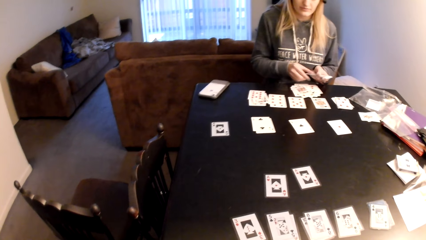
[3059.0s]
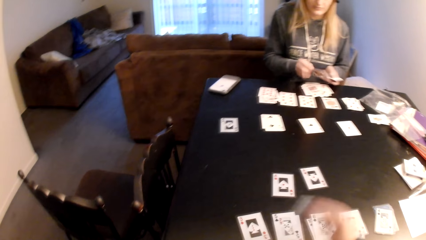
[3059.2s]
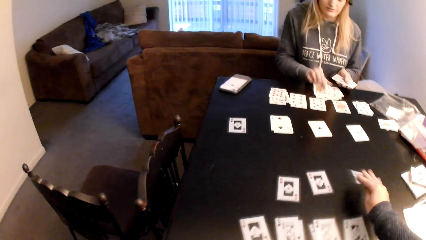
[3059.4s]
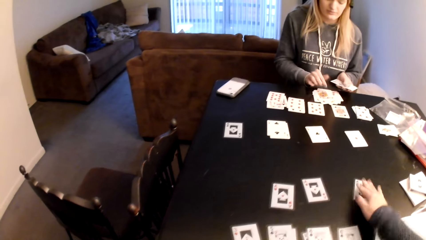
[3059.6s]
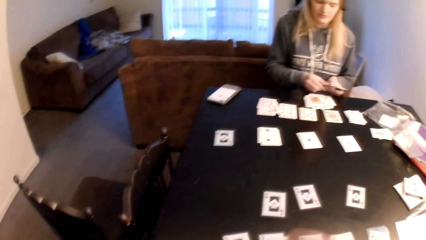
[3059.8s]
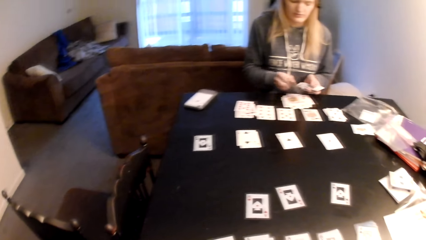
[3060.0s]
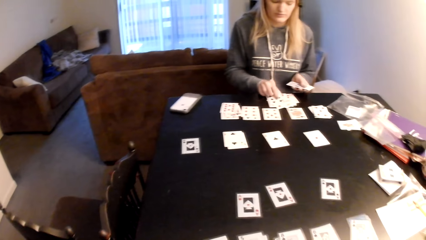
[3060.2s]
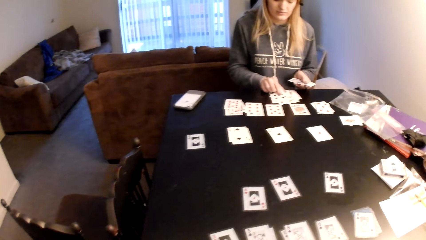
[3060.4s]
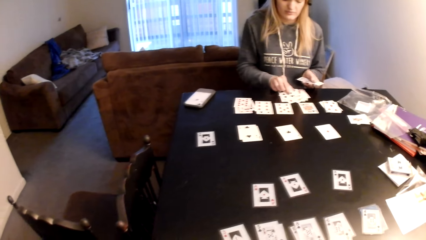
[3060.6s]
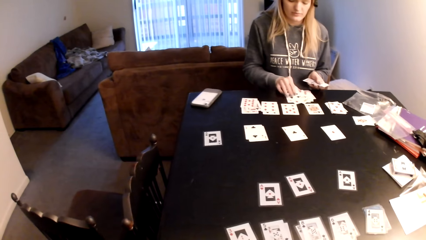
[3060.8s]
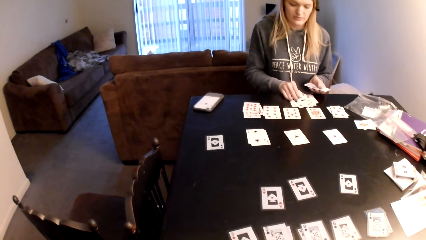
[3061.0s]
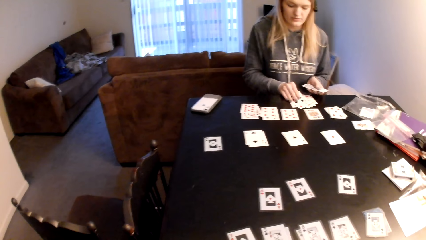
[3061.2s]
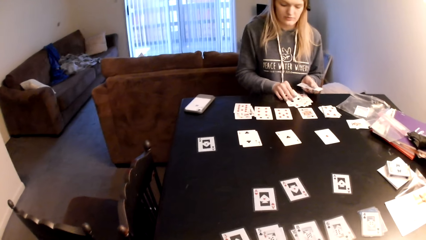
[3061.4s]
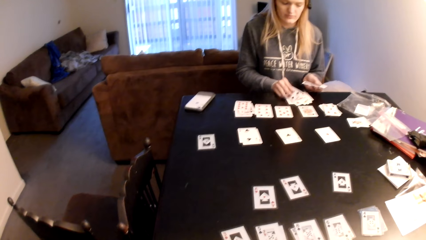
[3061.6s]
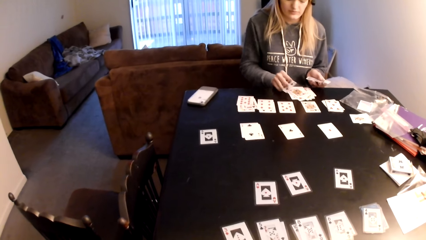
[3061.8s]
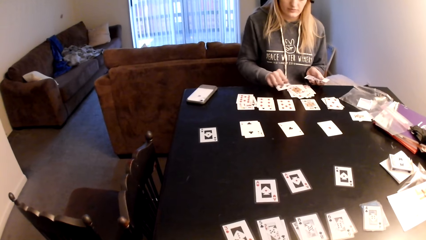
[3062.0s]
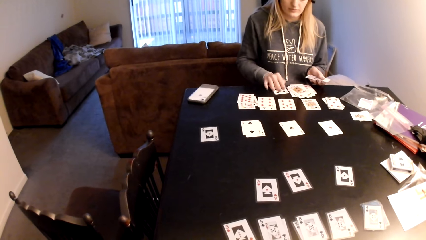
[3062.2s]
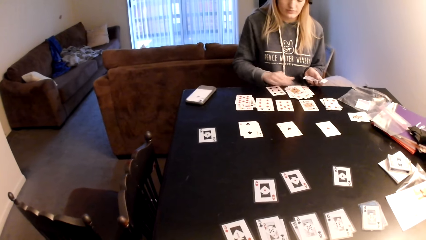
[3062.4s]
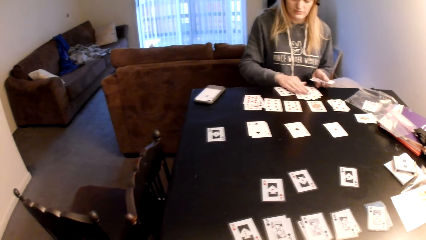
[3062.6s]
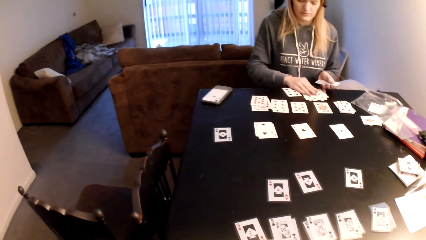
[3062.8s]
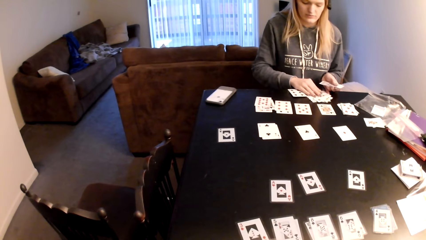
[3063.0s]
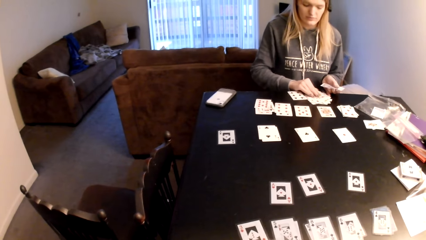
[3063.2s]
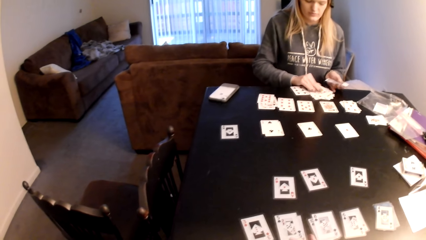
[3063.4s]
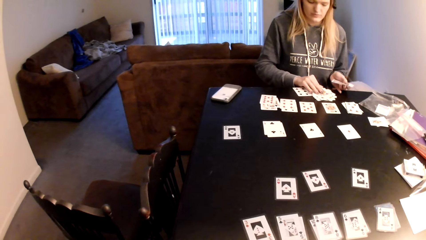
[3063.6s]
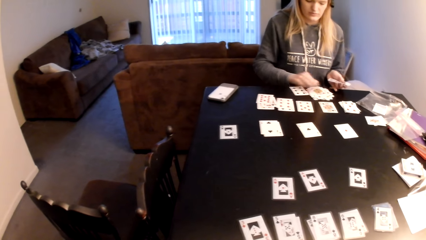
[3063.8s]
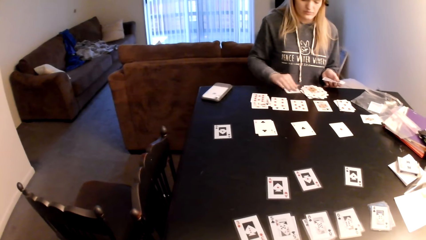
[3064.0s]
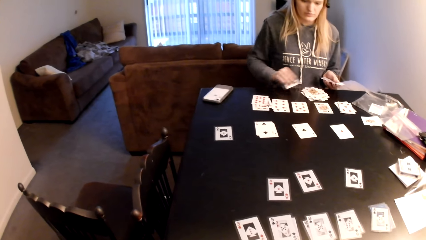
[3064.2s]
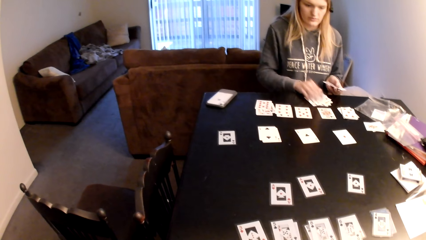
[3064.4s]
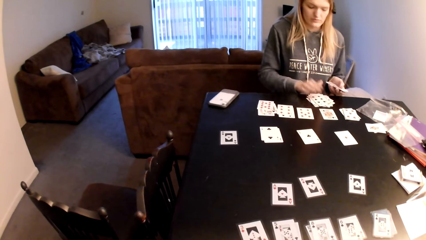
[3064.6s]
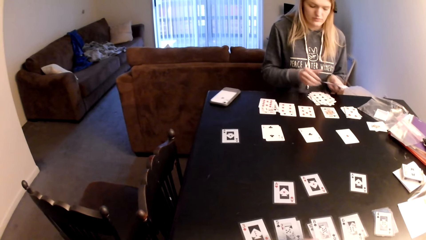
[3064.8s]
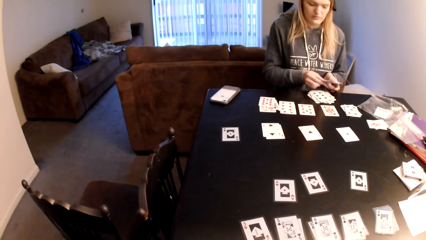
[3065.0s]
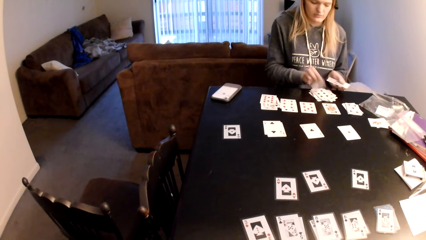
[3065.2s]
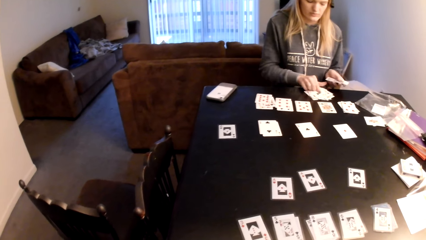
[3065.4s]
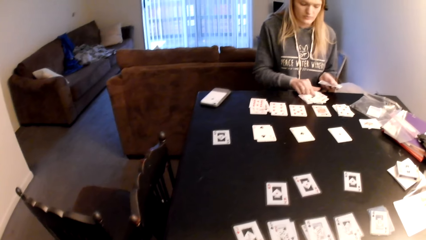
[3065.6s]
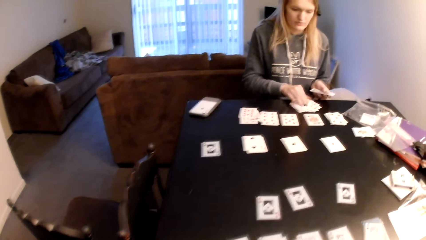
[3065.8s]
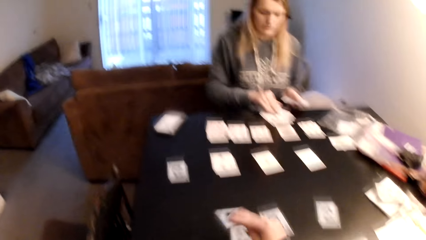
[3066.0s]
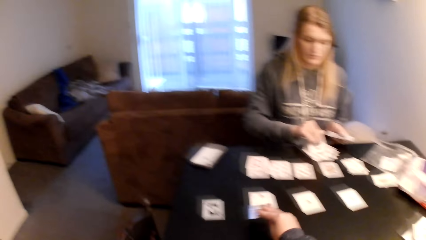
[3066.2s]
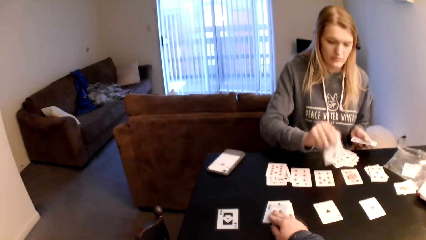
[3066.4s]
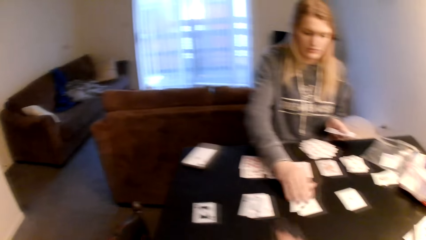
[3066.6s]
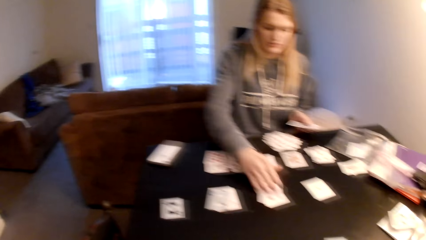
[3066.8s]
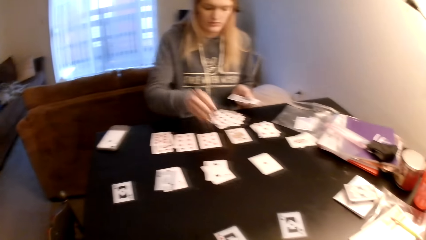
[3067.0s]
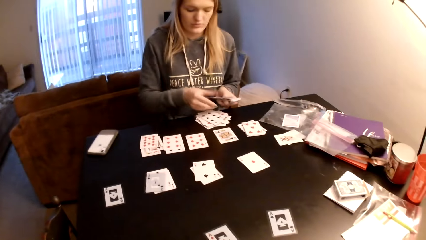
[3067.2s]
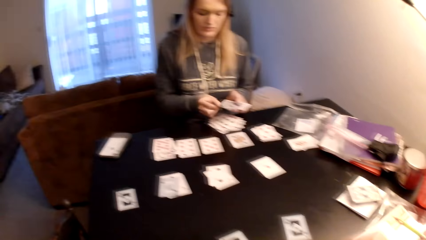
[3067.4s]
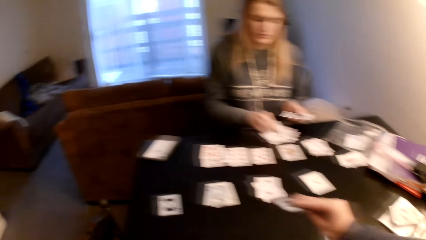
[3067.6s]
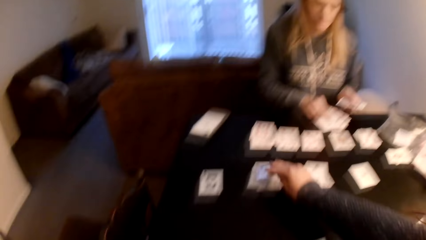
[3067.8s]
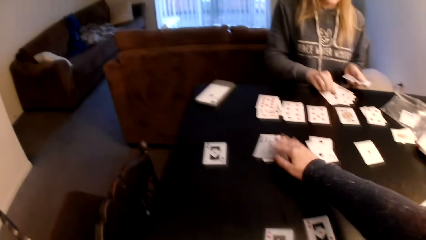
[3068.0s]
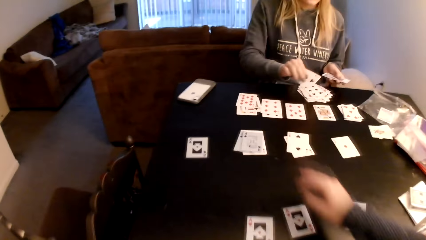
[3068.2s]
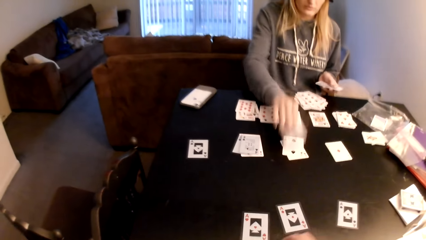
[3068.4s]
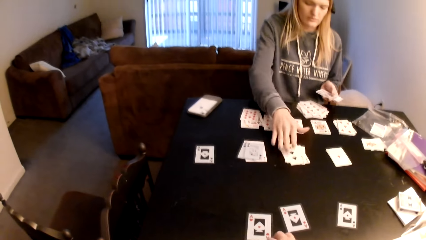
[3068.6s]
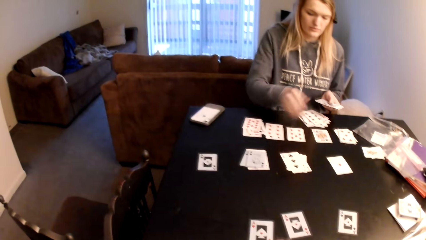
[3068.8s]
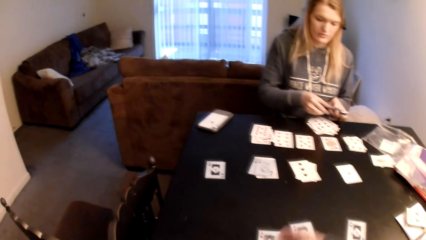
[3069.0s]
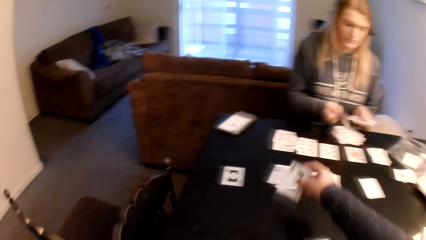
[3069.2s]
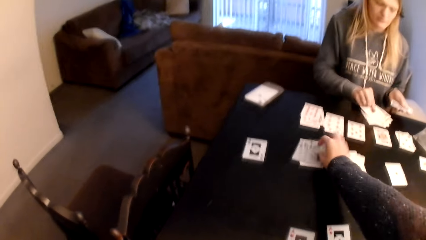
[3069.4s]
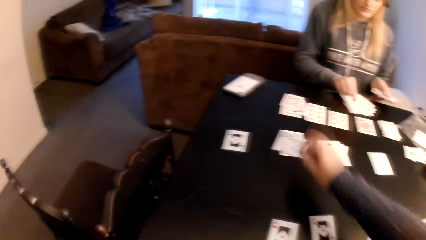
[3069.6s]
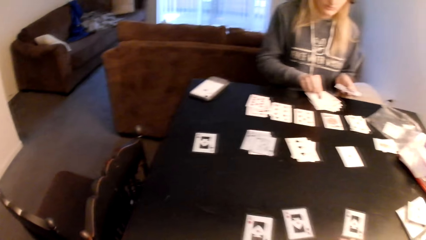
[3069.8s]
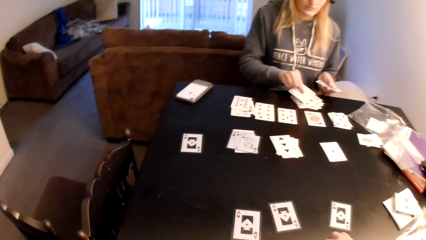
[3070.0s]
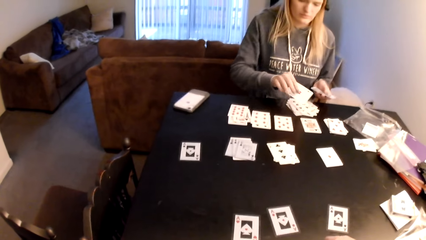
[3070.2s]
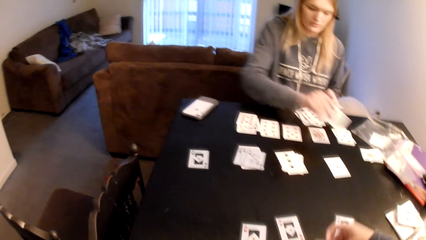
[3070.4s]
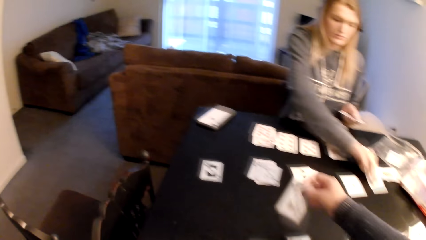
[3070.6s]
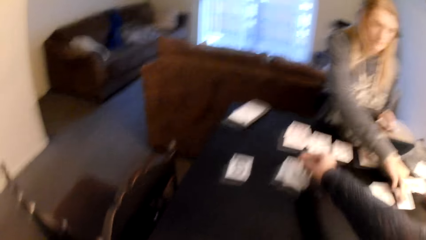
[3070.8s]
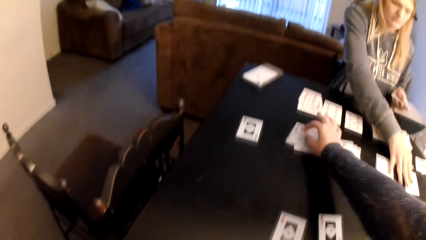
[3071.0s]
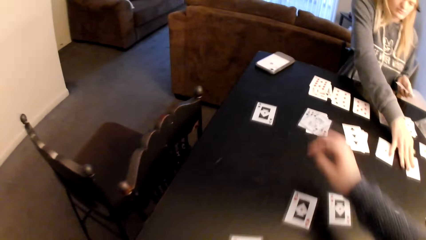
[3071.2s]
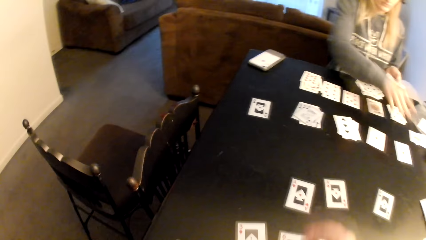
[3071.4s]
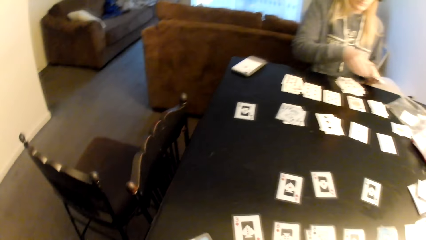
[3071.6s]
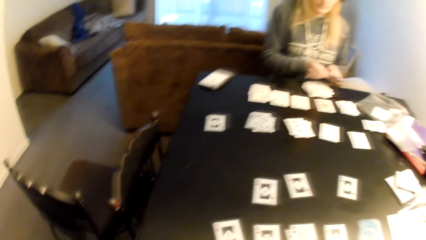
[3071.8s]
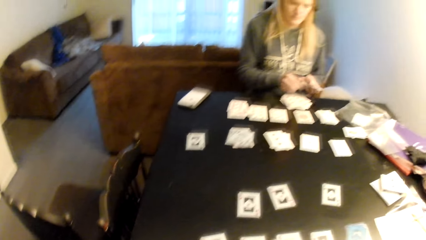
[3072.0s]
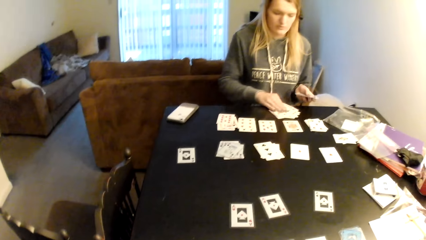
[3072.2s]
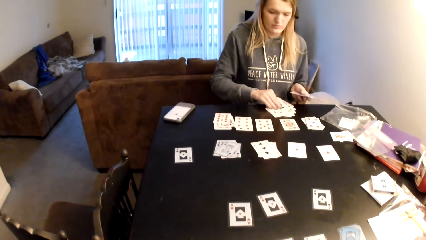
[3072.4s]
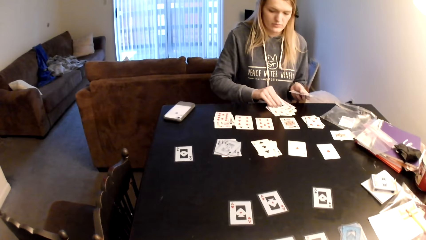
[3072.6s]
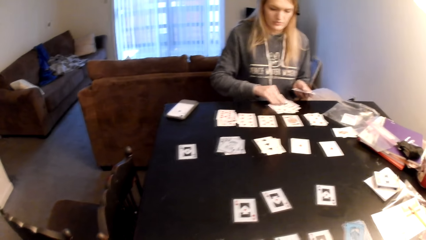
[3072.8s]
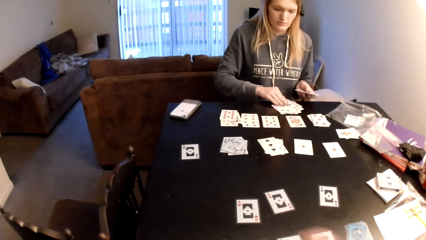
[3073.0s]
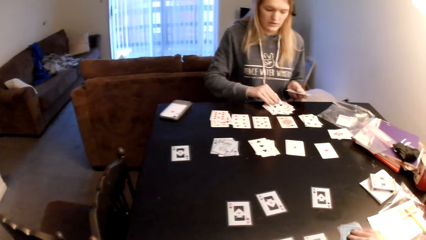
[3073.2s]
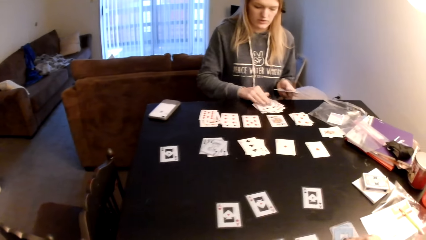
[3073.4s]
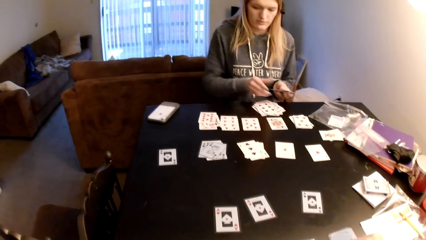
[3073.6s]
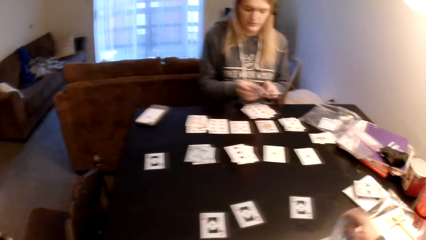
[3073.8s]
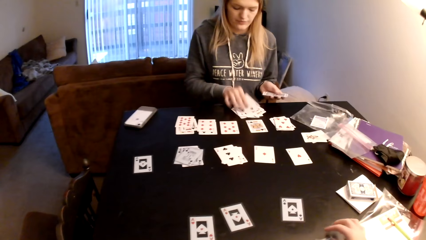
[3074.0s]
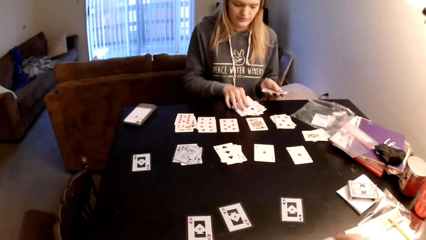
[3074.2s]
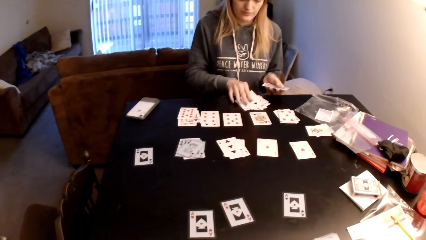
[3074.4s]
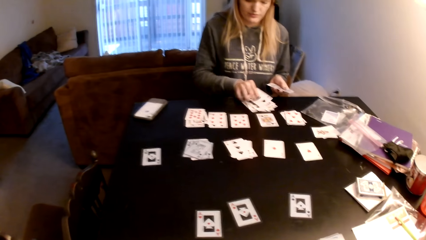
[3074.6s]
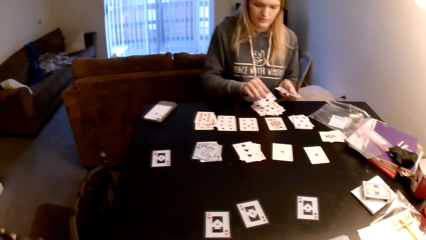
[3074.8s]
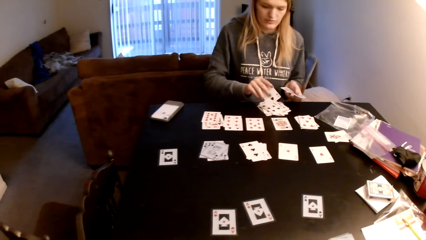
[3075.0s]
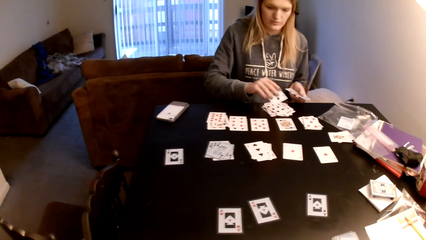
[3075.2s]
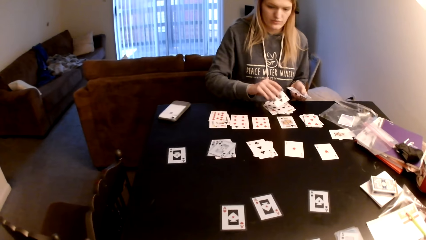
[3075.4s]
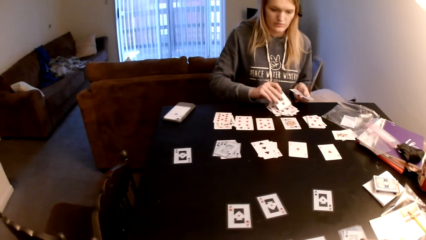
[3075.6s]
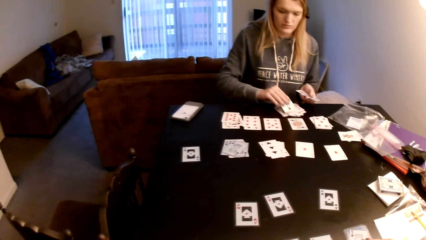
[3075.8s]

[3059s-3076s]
The camera wearer places the playing card on the table. A woman puts cards on top of the cards and picks a card on top of the cards. The camera wearer looks at the playing card. The woman puts a card on the table, arranges the playing card, picks a card from the table and puts cards on top of the cards. The camera wearer looks at the playing card. They place the playing card on the table. They place the playing card on the table again. The woman puts cards on top of the cards and touches a playing card on the table. The camera wearer places the playing card on the table and pulls back the right hand. The woman puts cards on top of the cards. The camera wearer places the playing card on the table and looks at the playing card. The woman picks a card on top of a card. The camera wearer touches the playing card. The woman puts cards on top of the cards and pulls a playing card on the table.
